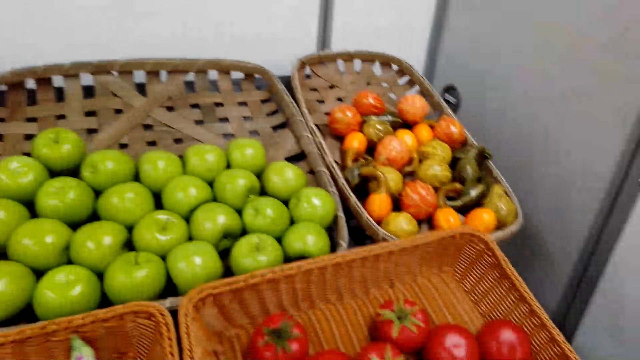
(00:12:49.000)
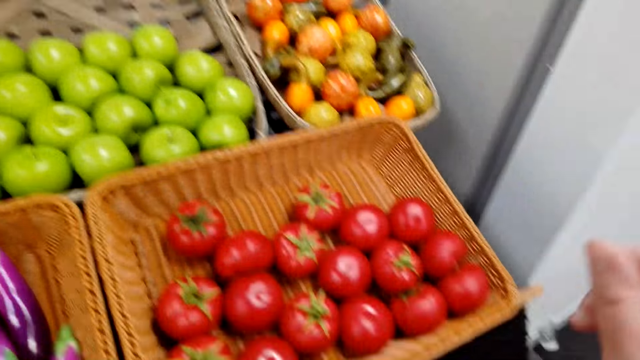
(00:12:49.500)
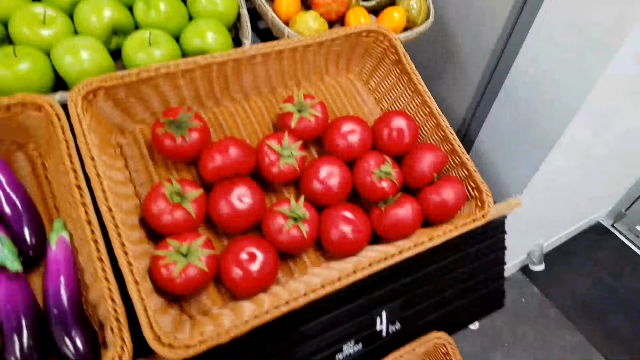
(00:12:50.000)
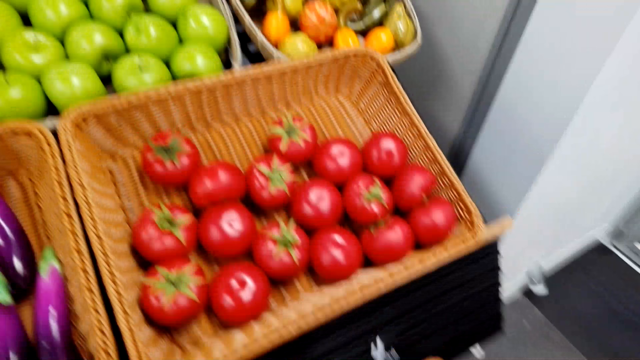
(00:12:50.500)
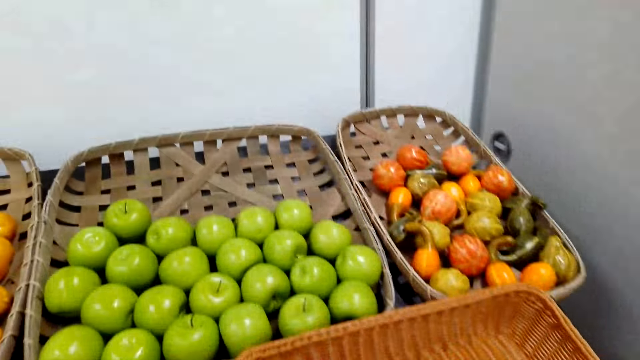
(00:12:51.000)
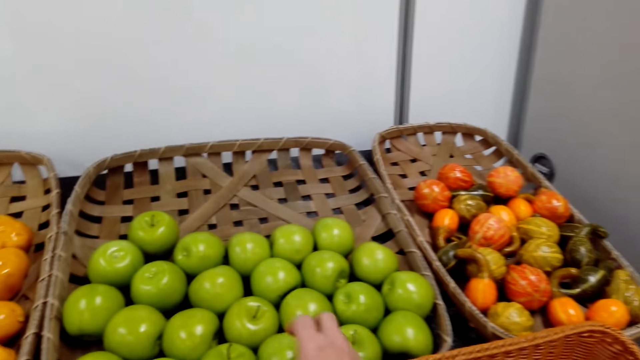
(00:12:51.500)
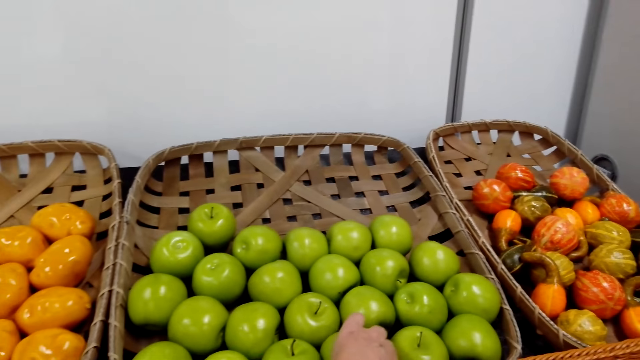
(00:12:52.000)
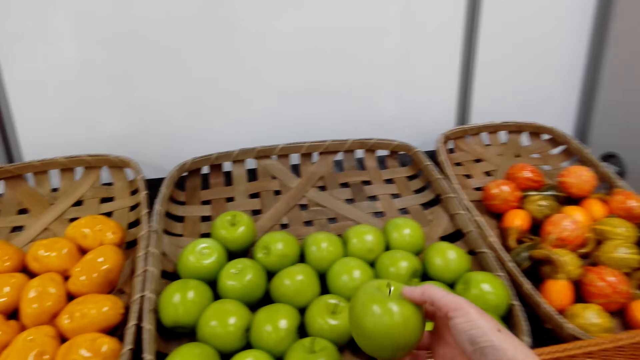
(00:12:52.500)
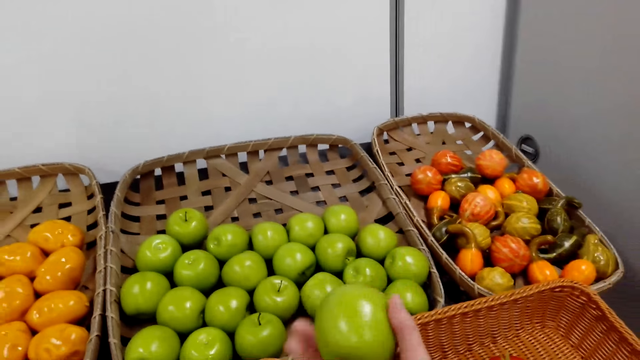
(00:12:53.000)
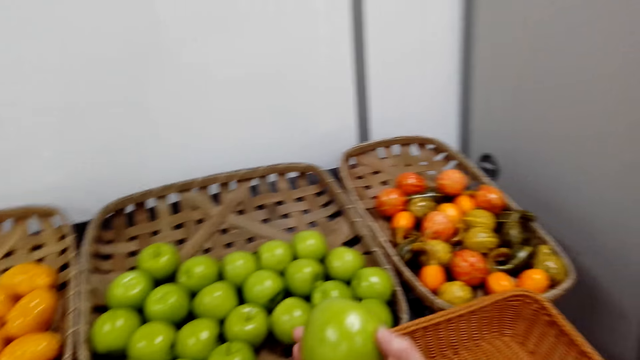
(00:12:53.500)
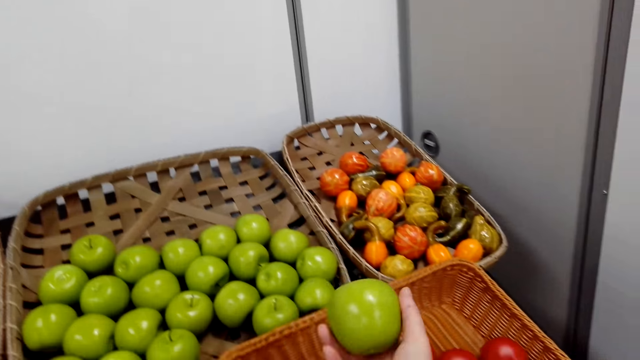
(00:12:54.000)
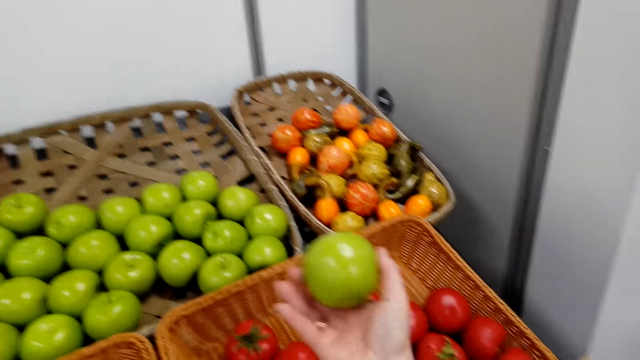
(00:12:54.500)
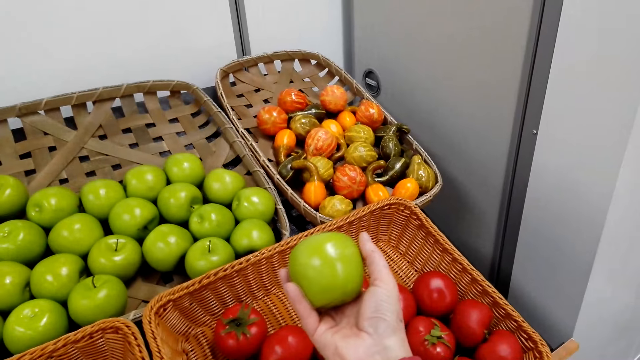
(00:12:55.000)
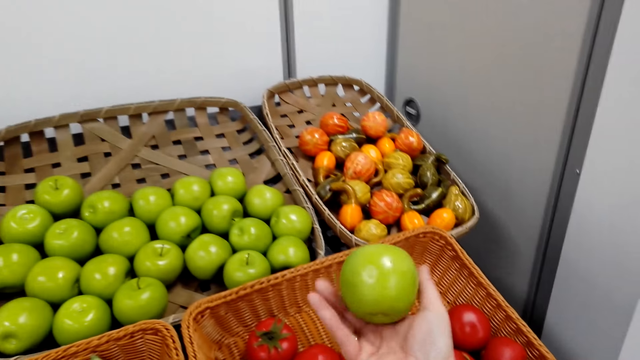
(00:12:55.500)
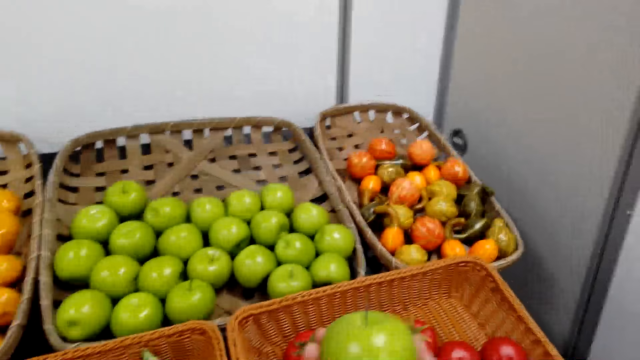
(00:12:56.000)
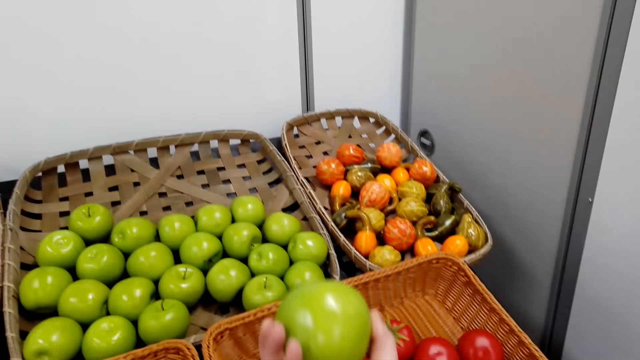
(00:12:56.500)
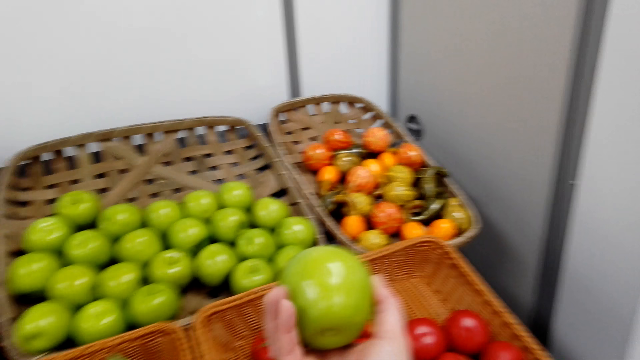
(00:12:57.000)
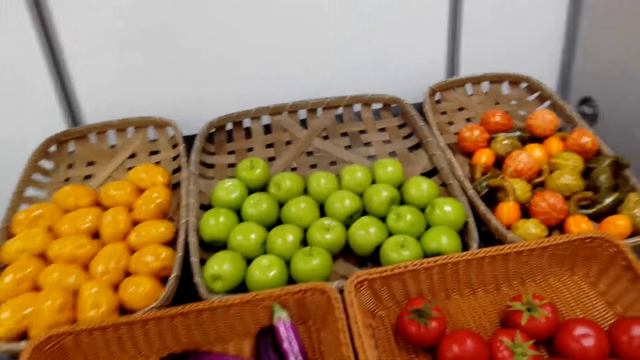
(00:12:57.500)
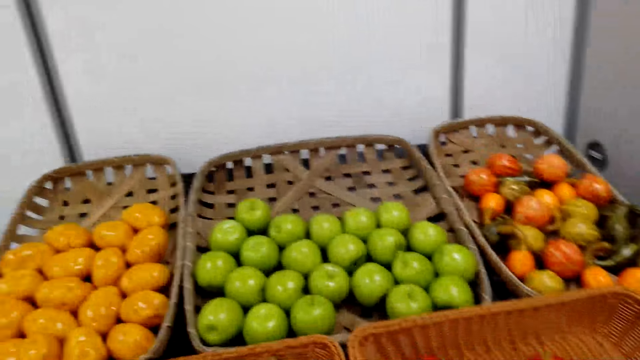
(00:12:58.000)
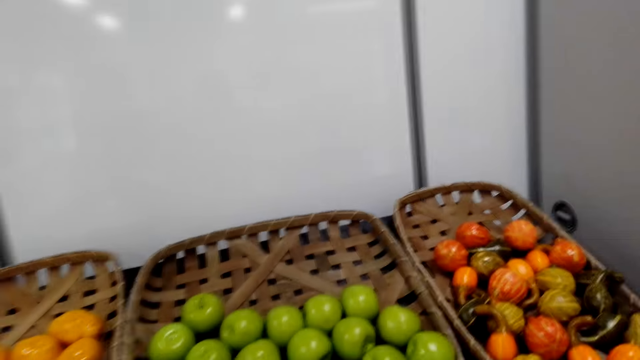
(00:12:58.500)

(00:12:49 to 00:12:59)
The camera wearer looks around. They pick an apple and stare at the apple. They put the apple in the plastic paper.

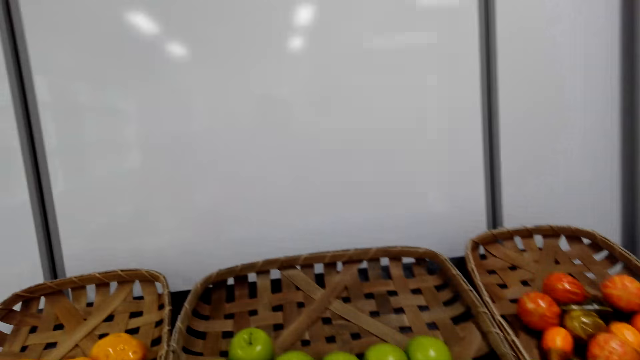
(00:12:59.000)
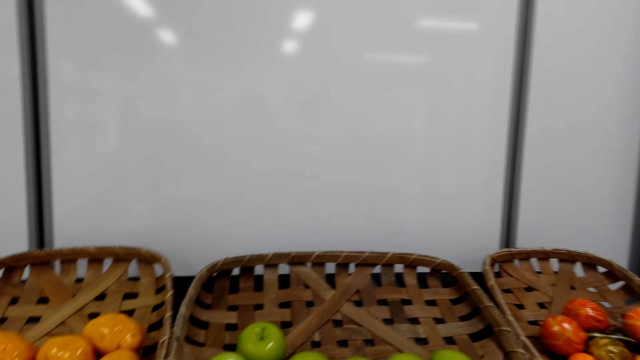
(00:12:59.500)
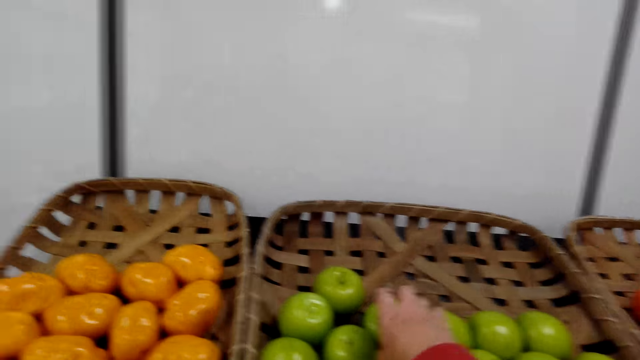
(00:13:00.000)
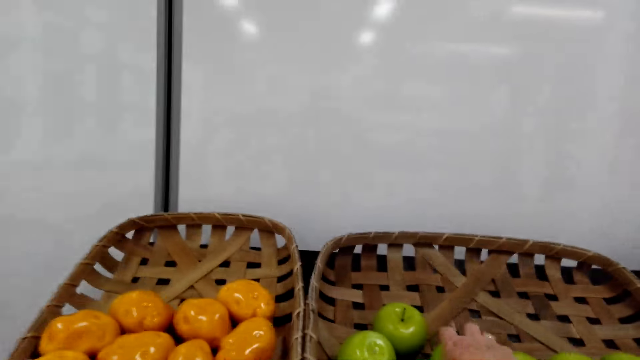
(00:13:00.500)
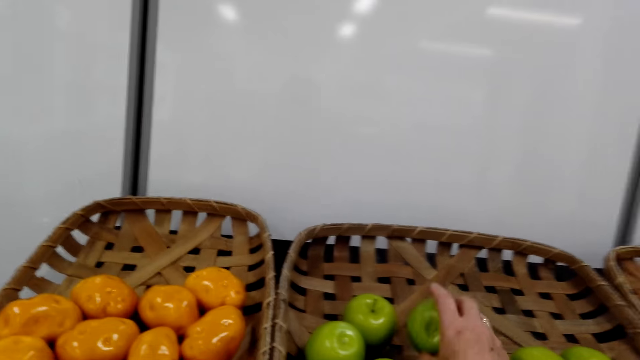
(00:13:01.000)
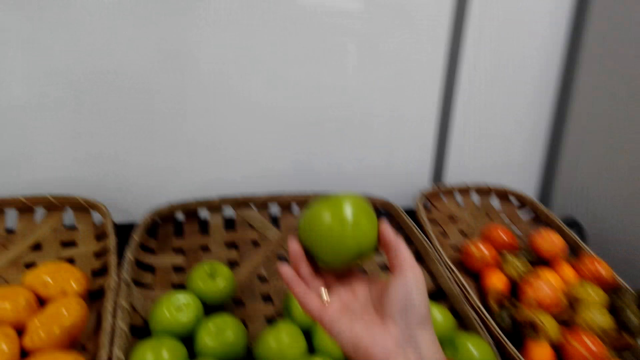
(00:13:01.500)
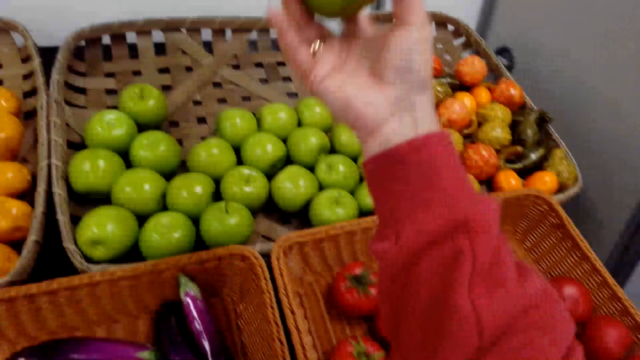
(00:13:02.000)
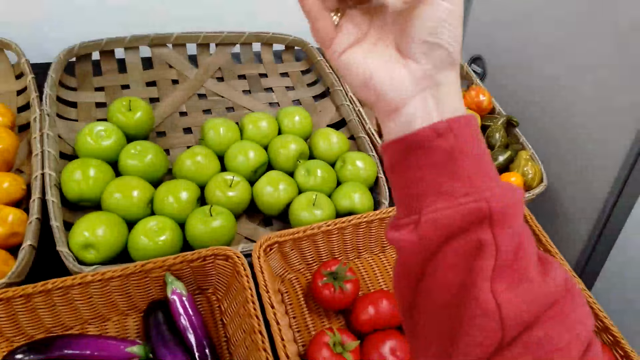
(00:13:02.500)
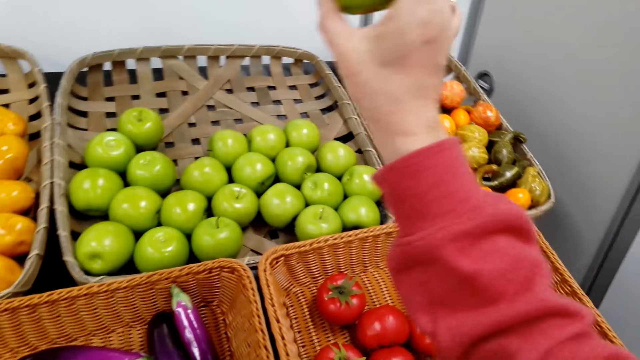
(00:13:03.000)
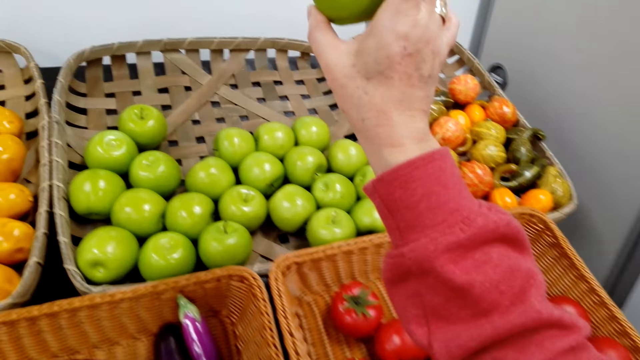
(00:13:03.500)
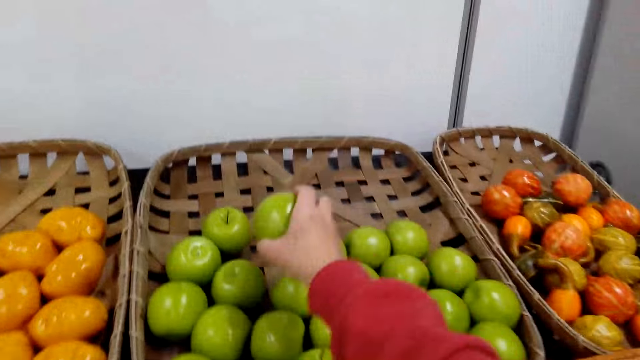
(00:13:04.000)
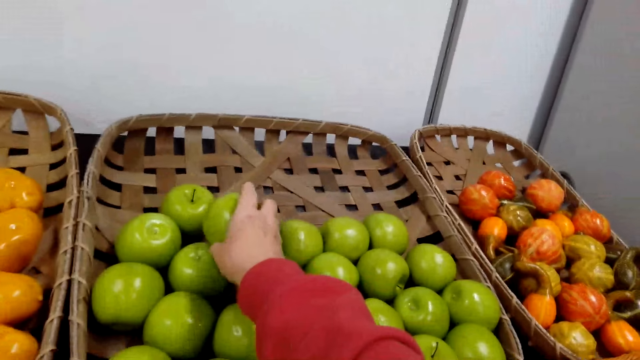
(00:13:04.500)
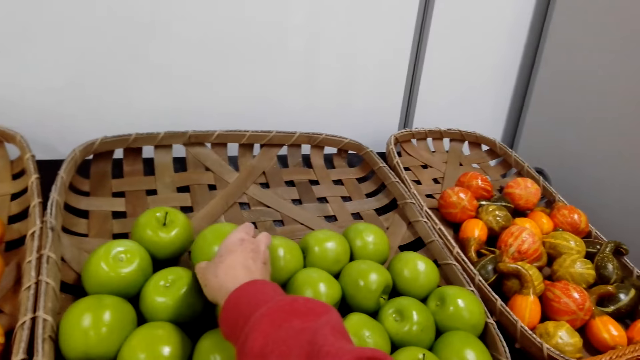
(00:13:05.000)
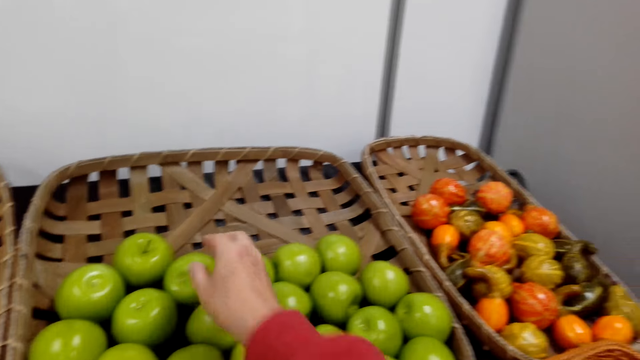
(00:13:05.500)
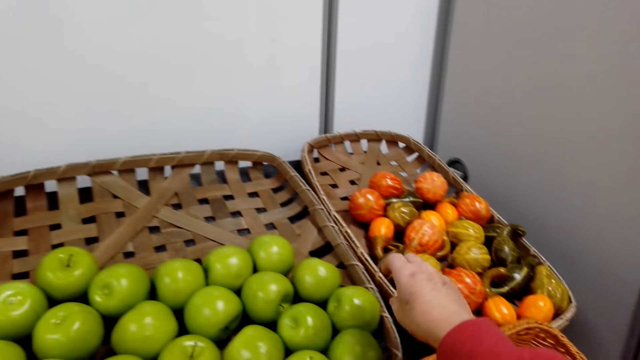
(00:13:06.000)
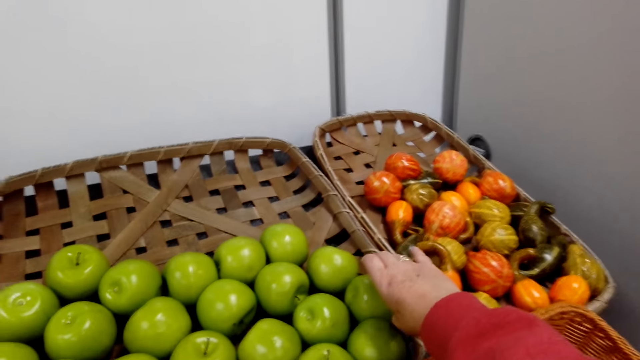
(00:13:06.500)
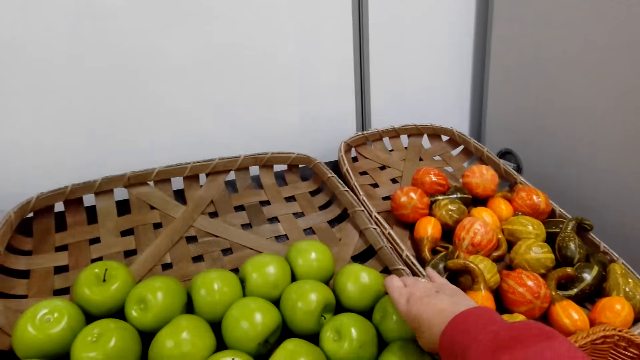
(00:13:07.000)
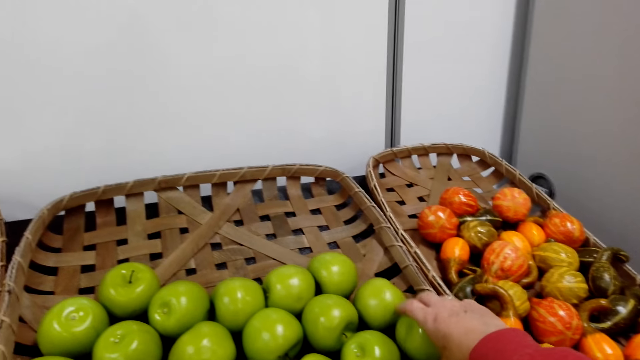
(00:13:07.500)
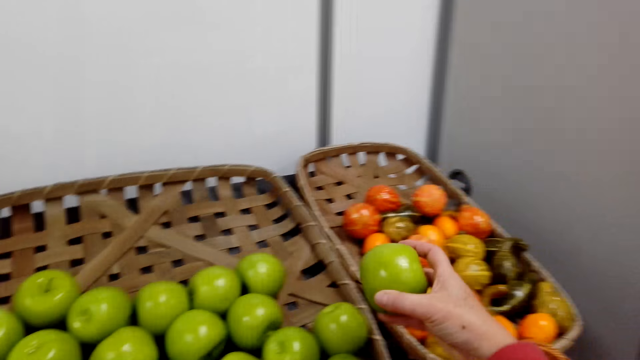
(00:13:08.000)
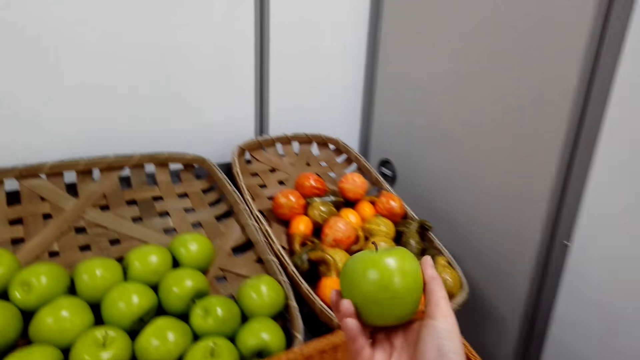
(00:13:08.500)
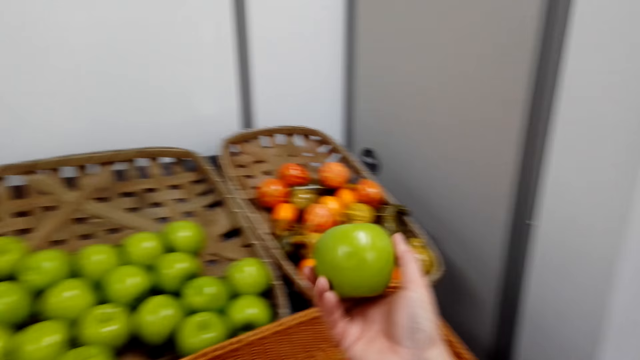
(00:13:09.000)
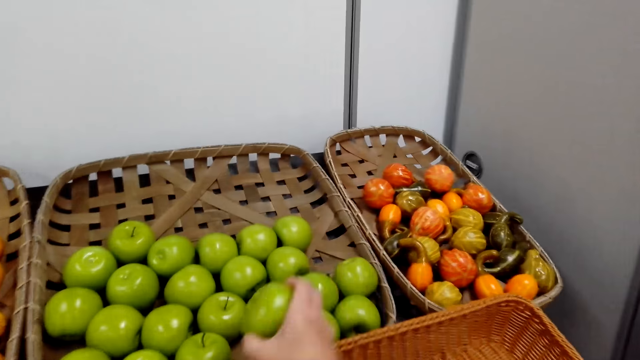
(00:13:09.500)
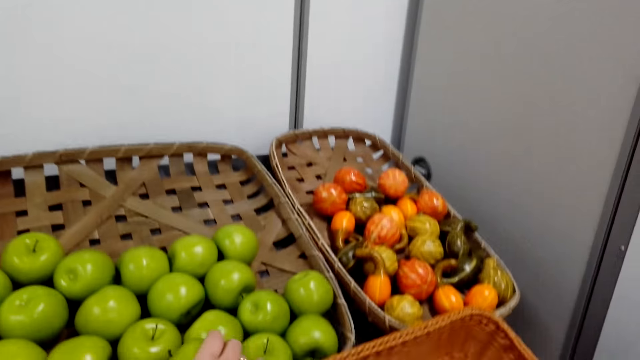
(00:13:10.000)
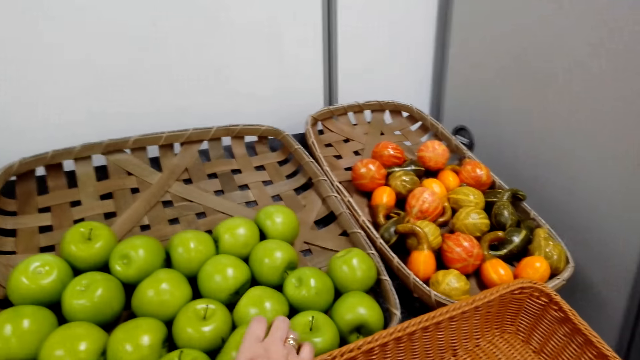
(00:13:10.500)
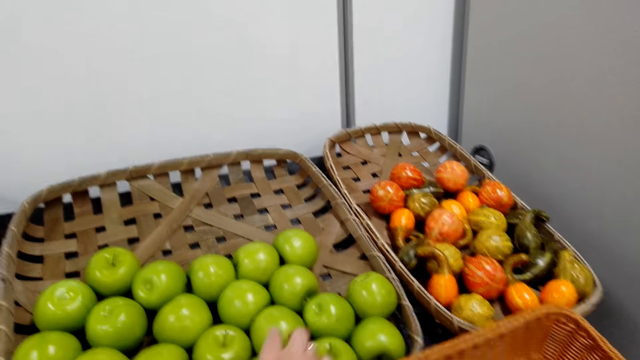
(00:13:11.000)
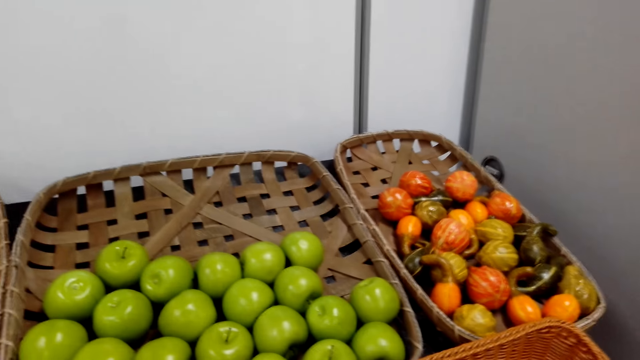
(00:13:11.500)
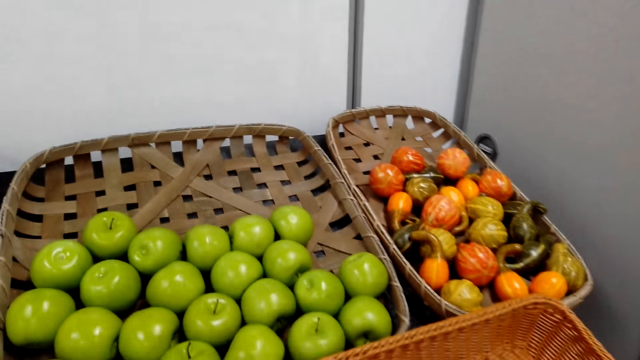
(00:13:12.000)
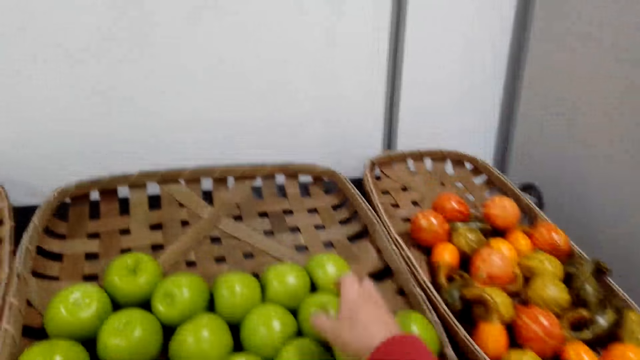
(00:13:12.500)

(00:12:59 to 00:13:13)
The camera wearer picks an apple, stares at the apple, and puts the apple in the basket. They pick an apple and return the apple. They stare at the apple and put the apple in the basket. They return the apple and fix the camera.
